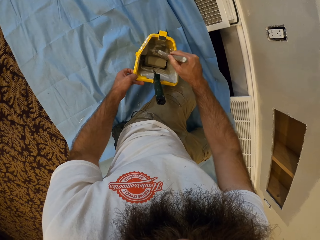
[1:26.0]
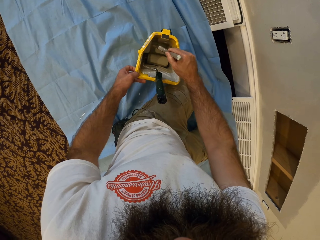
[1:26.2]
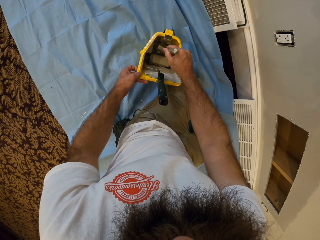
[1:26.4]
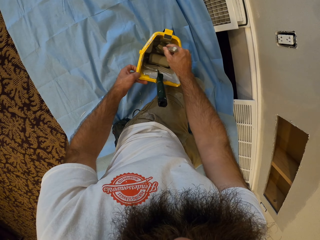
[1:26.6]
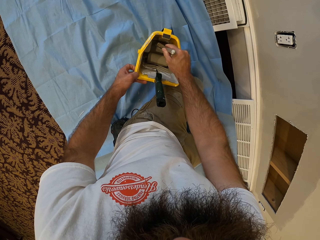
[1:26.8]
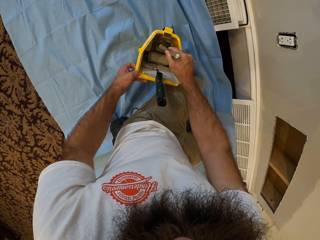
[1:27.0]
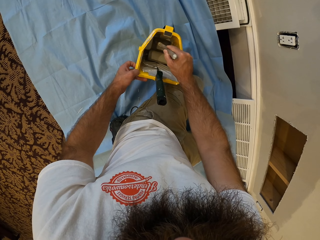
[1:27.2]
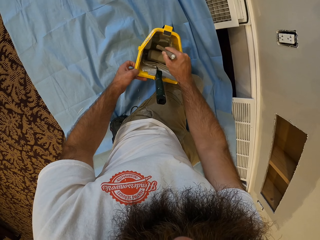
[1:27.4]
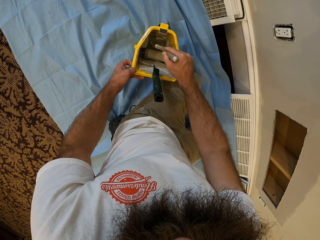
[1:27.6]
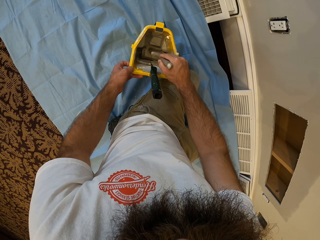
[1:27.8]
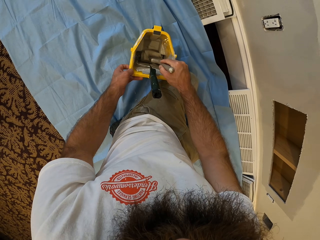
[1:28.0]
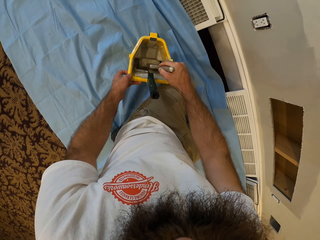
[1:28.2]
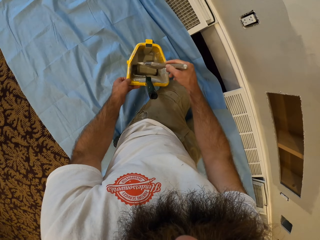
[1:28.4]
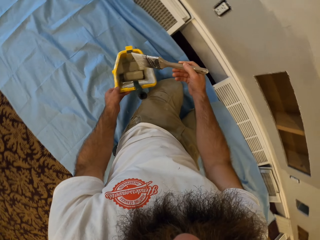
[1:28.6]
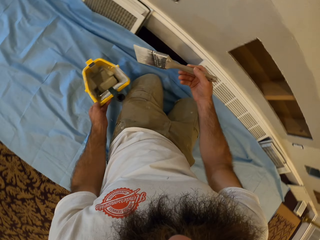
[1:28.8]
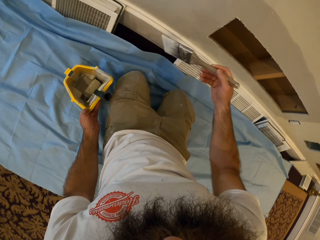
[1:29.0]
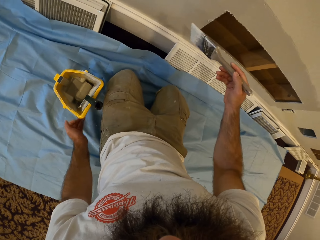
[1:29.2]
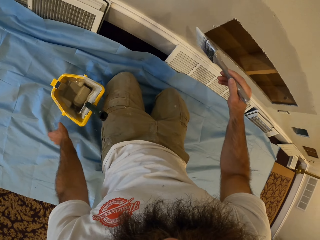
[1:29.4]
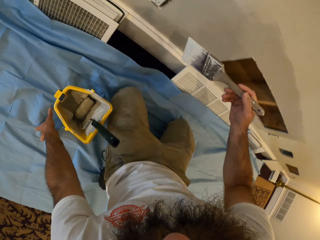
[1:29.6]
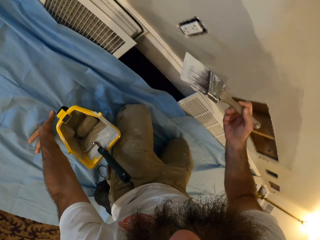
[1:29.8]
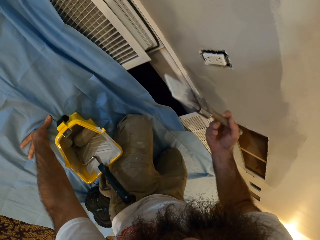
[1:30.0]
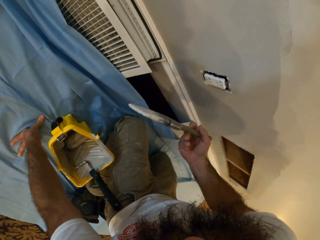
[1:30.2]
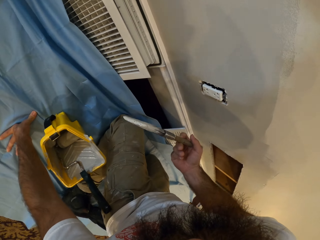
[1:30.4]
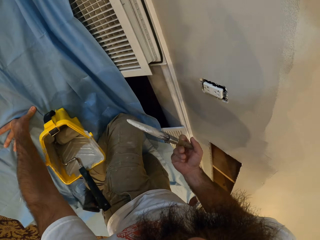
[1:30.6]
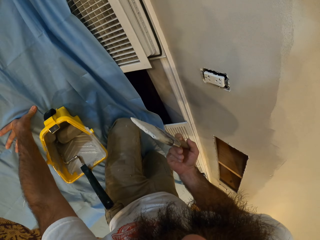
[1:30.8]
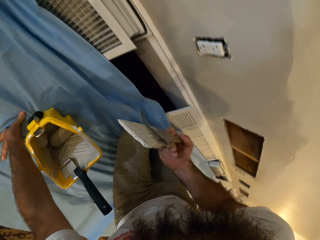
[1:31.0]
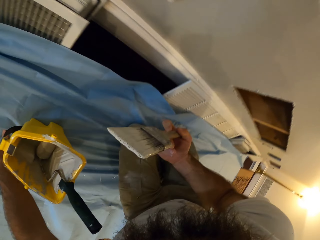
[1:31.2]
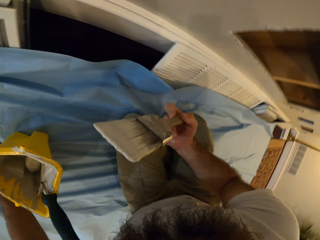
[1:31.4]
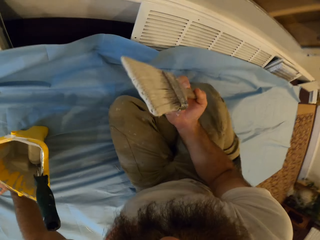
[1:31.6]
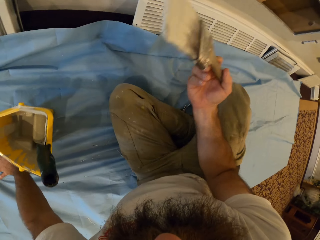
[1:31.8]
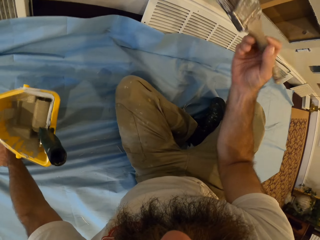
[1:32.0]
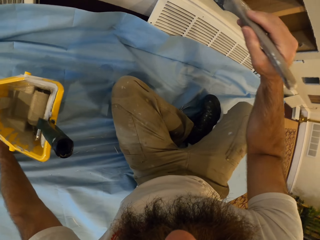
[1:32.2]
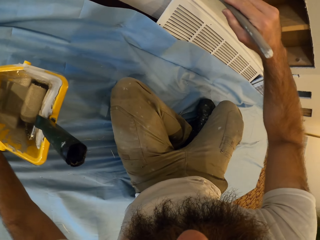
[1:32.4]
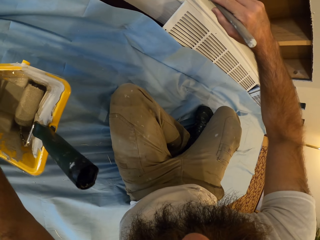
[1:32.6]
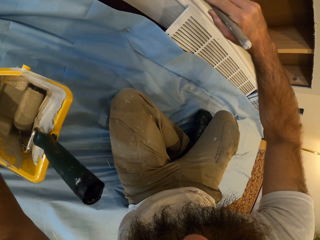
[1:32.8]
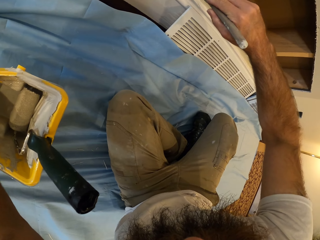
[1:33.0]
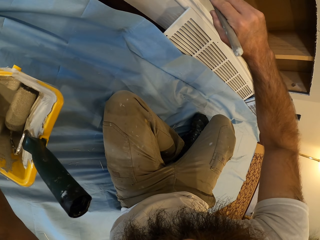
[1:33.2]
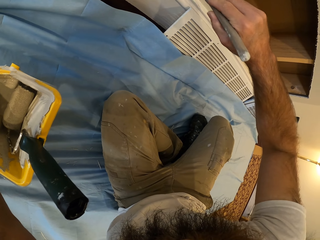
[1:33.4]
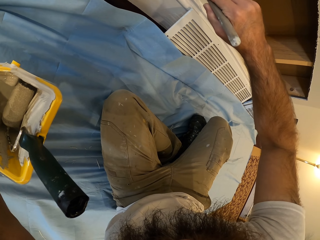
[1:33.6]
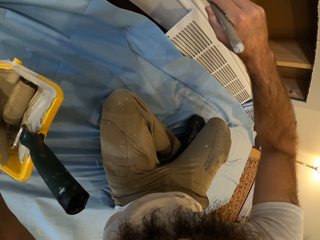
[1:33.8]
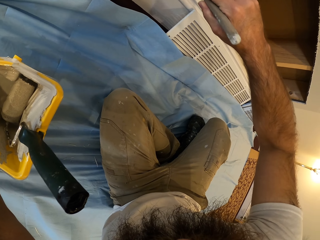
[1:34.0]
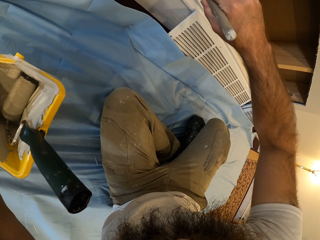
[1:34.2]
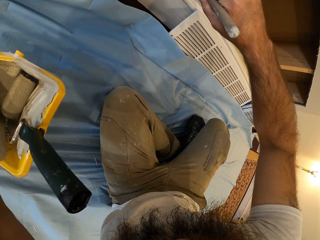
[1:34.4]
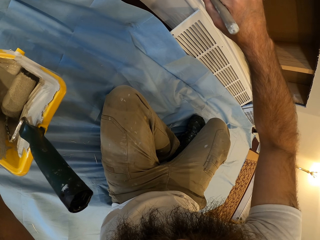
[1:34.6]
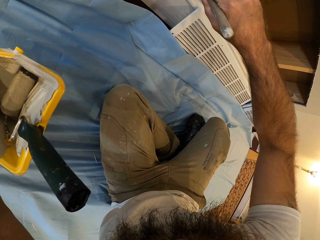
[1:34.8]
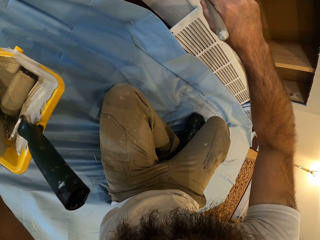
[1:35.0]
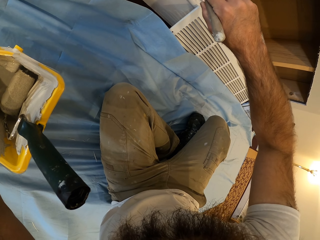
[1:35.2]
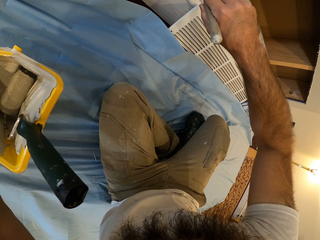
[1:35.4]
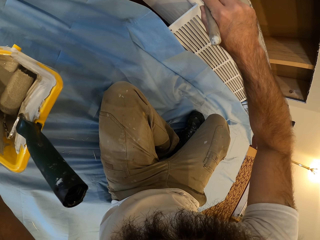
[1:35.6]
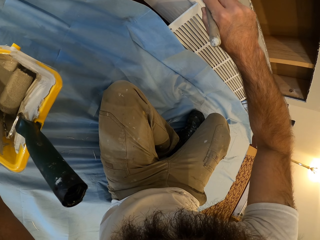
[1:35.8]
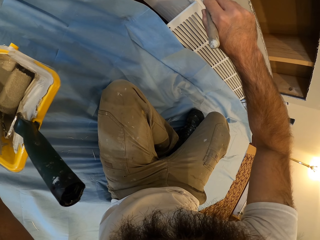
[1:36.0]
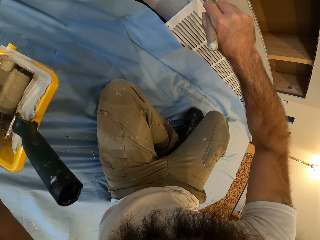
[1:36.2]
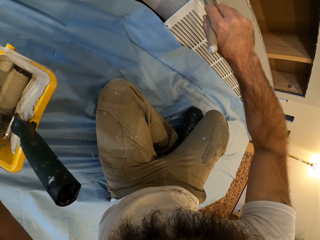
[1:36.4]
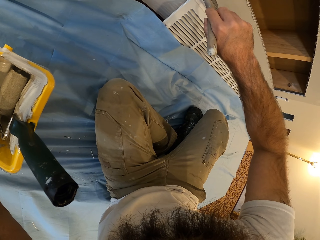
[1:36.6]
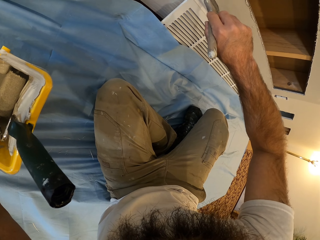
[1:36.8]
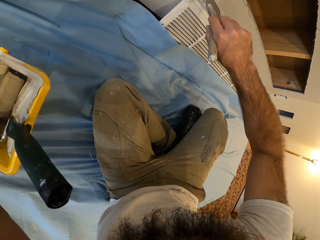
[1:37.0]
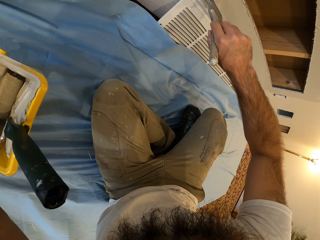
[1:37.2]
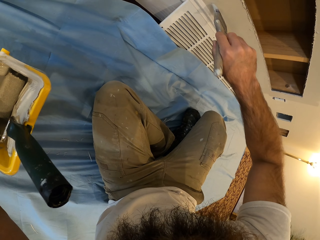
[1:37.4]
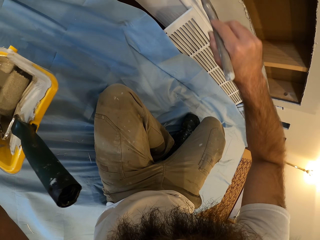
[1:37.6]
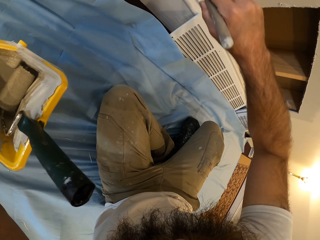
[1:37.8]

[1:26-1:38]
The camera wearer dips the paintbrush in the paint. He places the brush in his right hand on the roller brush in the paint bucket. He paints the wall with the brush in his right hand. He sits on the floor and adjusts himself on the cloth. He paints the wall with the brush in his right hand.

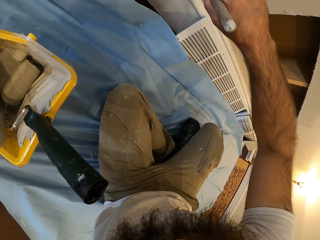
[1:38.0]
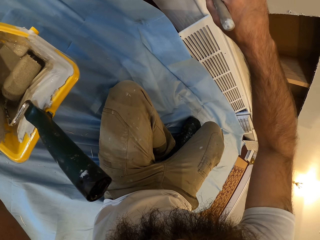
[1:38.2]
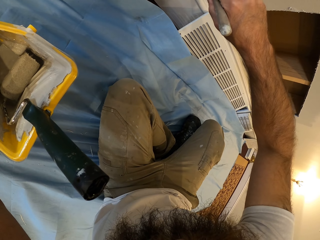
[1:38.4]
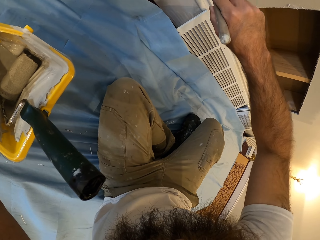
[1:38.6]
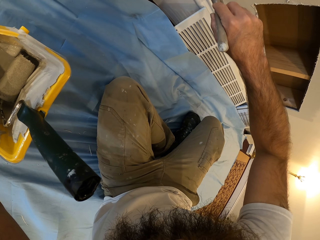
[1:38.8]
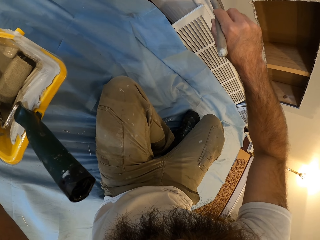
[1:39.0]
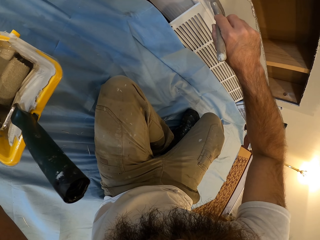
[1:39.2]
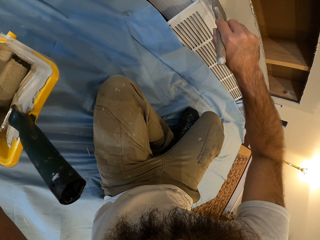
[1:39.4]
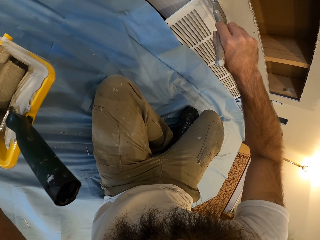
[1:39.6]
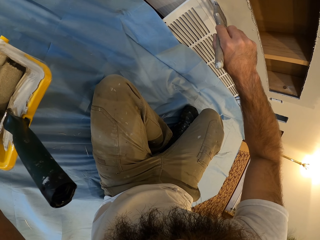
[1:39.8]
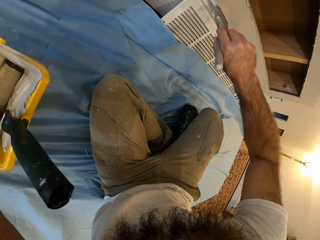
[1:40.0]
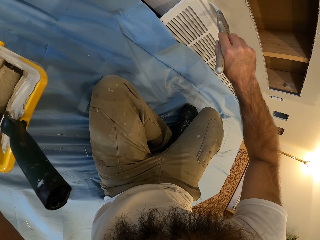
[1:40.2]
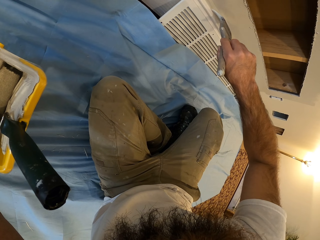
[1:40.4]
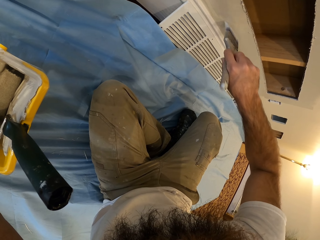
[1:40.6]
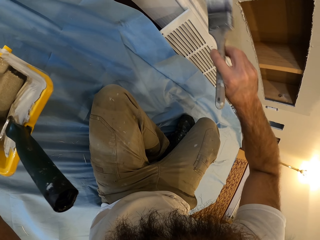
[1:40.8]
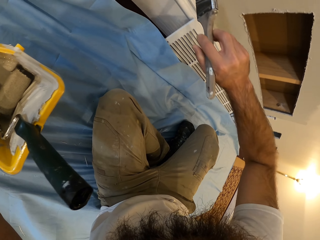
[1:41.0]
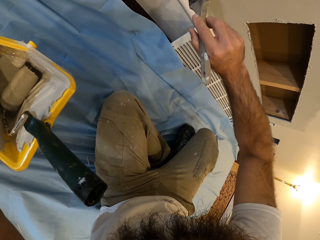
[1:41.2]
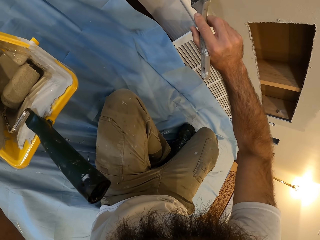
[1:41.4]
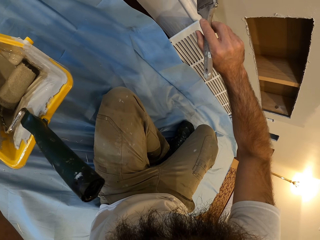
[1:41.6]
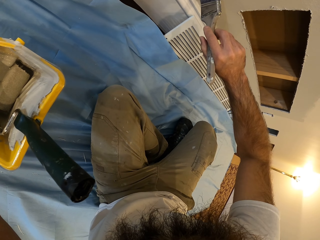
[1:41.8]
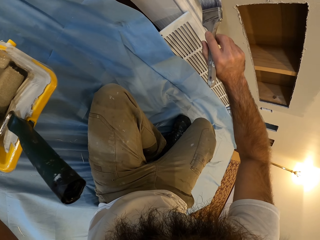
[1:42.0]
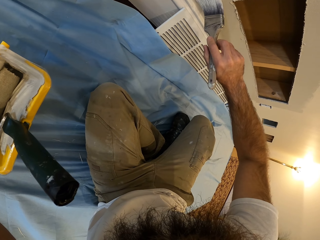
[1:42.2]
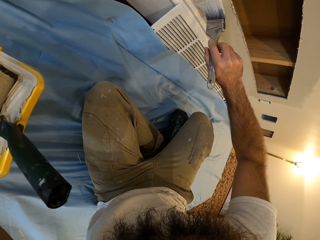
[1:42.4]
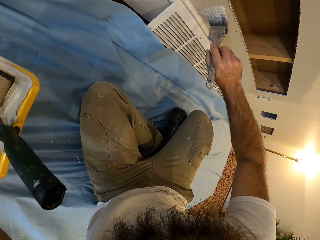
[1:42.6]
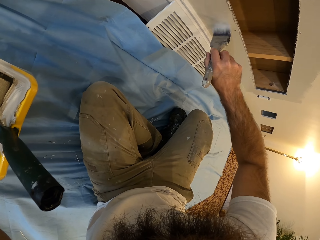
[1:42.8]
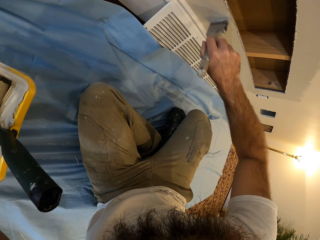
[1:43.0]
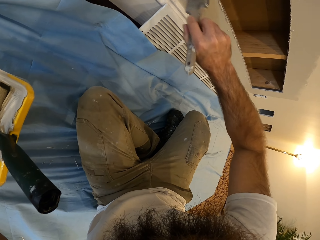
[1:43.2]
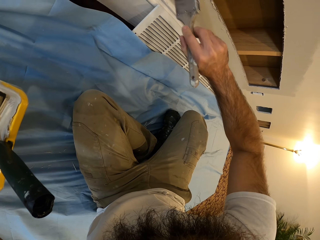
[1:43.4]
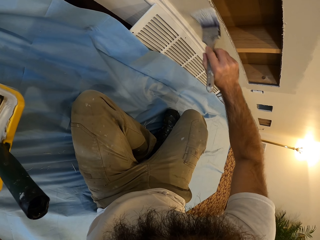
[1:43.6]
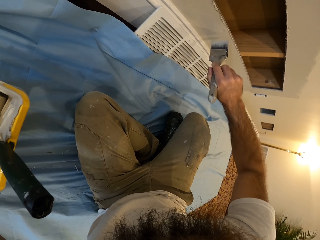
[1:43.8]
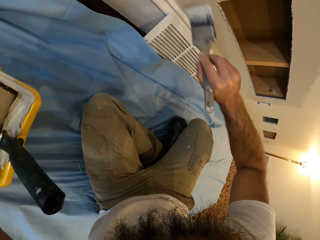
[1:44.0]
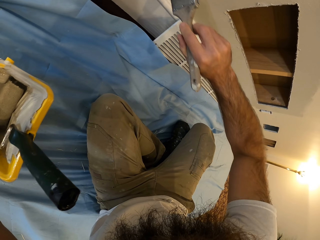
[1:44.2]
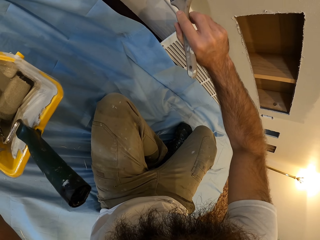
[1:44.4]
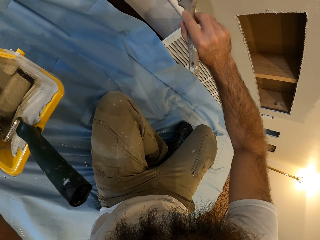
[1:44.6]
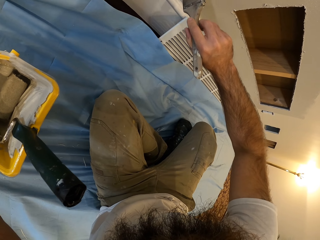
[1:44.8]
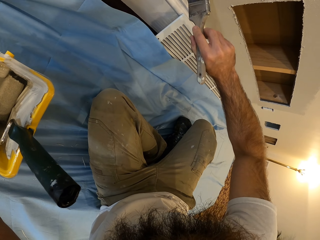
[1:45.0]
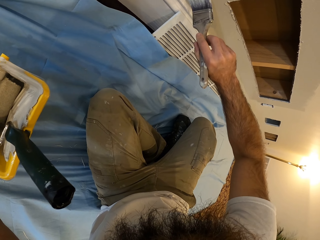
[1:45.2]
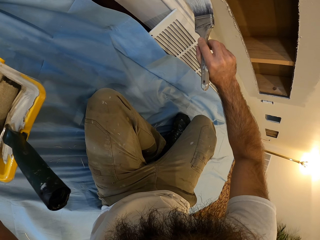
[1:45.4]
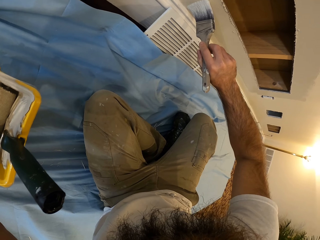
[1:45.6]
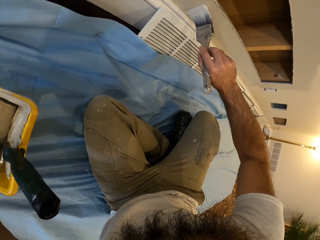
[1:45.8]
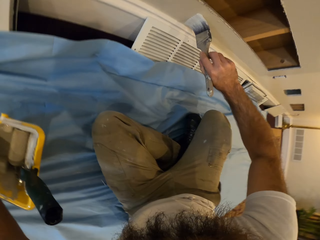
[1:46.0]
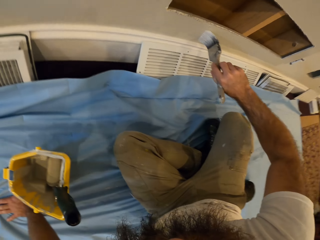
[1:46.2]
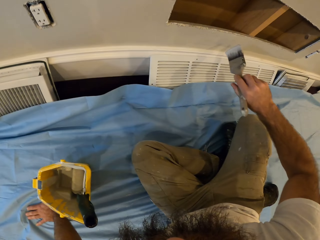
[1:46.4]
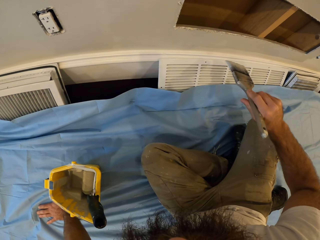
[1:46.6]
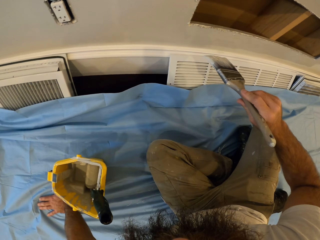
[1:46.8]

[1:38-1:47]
The camera wearer lifts the brush in his right hand.
